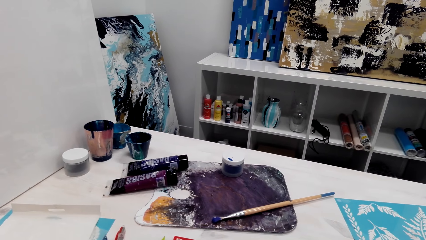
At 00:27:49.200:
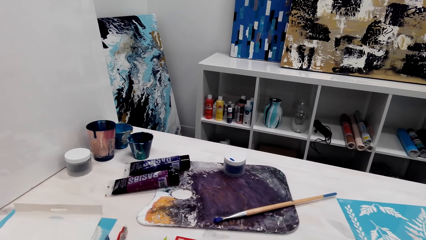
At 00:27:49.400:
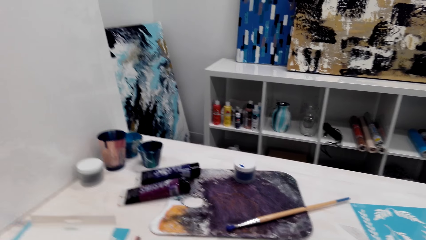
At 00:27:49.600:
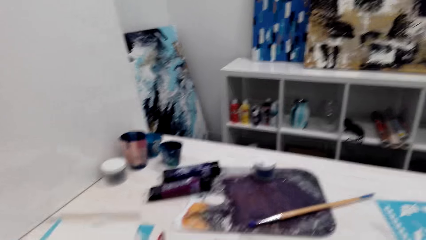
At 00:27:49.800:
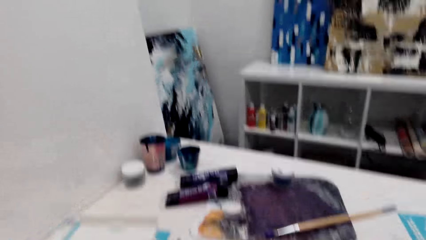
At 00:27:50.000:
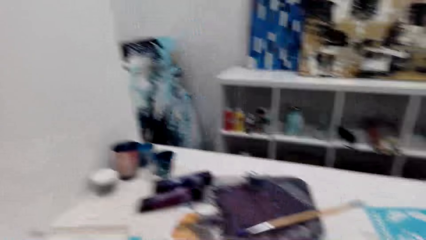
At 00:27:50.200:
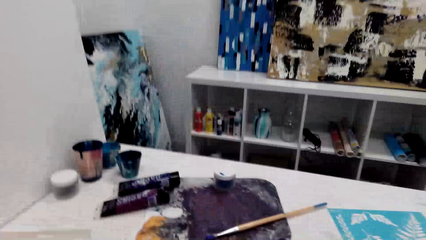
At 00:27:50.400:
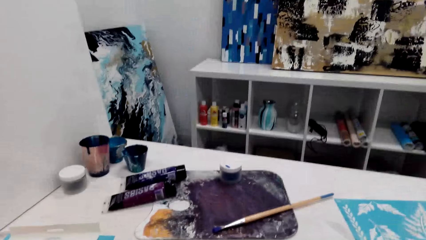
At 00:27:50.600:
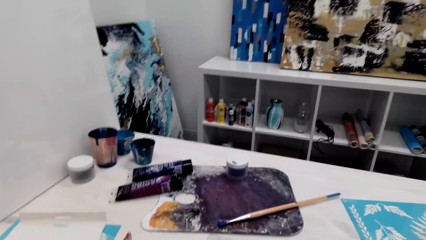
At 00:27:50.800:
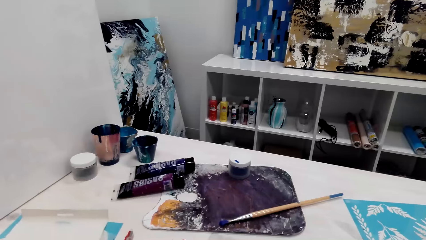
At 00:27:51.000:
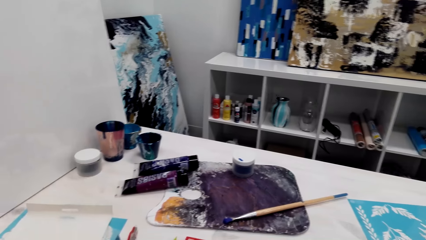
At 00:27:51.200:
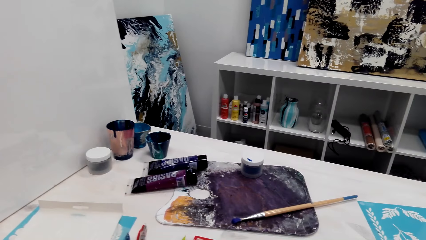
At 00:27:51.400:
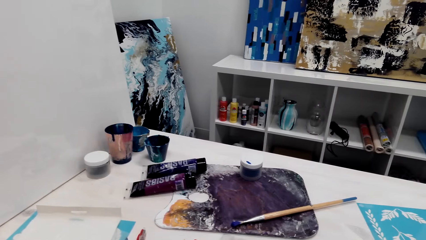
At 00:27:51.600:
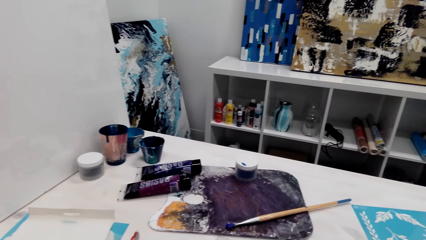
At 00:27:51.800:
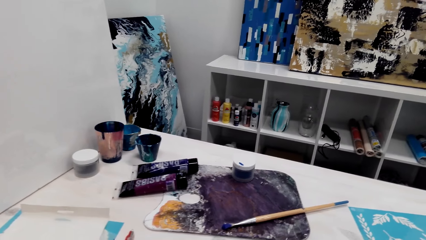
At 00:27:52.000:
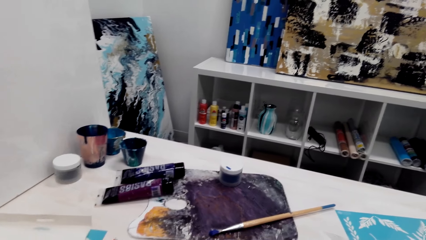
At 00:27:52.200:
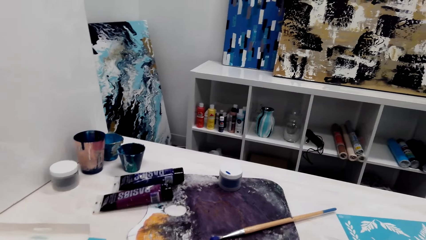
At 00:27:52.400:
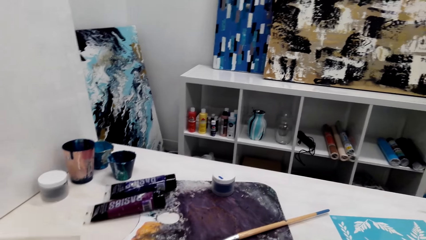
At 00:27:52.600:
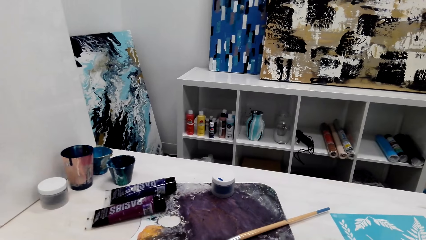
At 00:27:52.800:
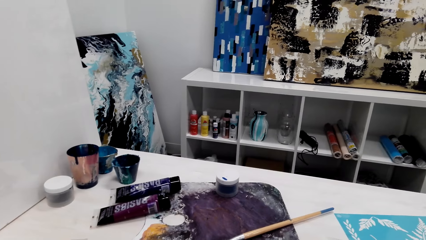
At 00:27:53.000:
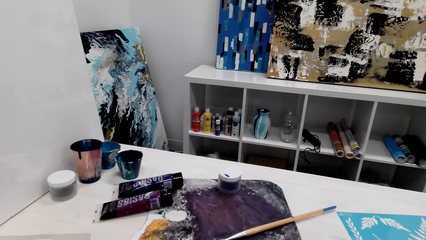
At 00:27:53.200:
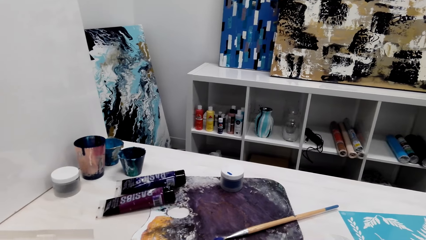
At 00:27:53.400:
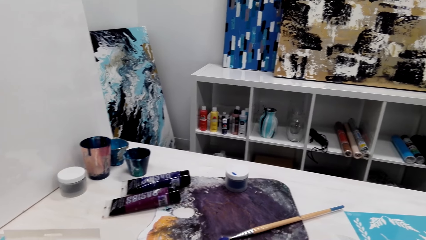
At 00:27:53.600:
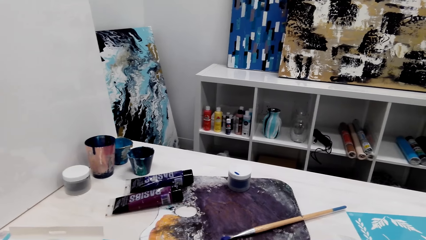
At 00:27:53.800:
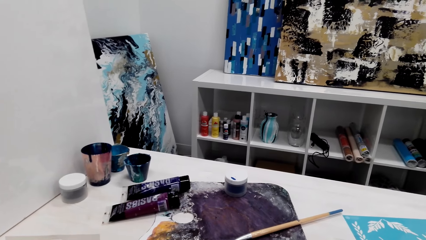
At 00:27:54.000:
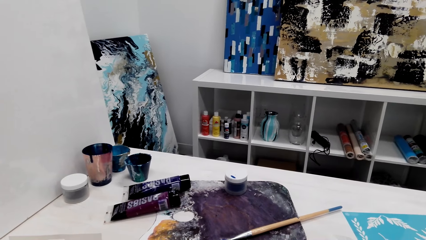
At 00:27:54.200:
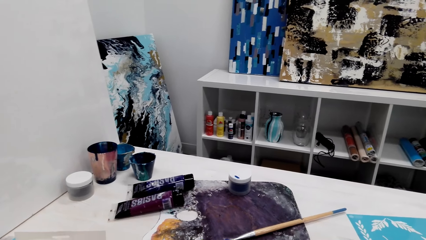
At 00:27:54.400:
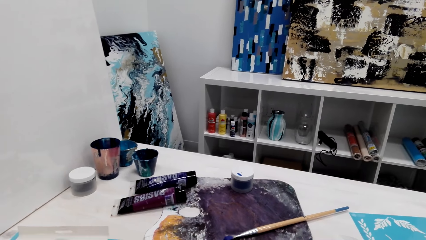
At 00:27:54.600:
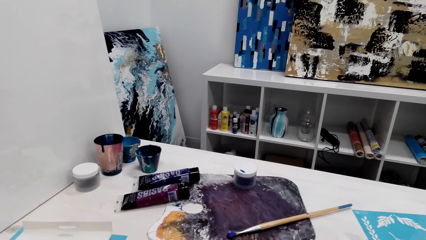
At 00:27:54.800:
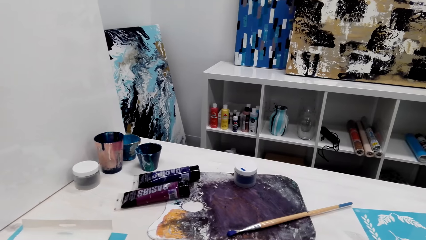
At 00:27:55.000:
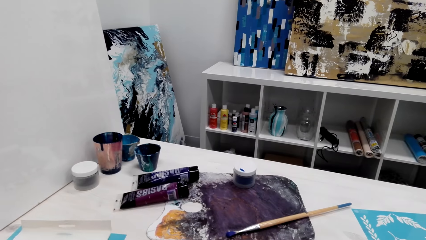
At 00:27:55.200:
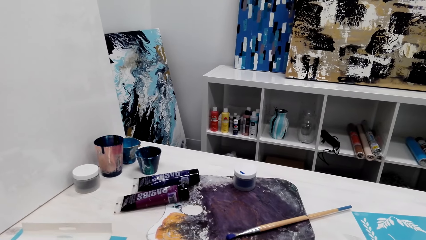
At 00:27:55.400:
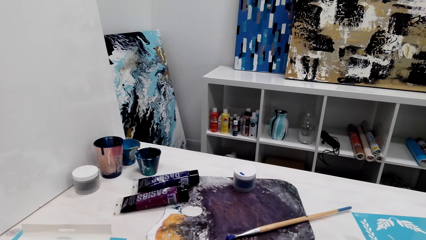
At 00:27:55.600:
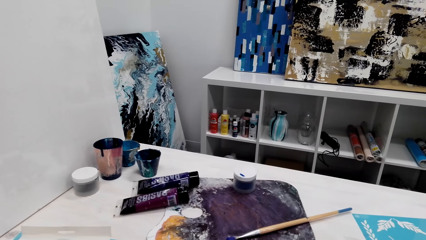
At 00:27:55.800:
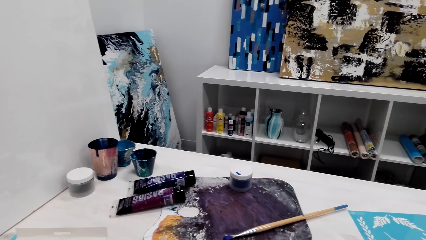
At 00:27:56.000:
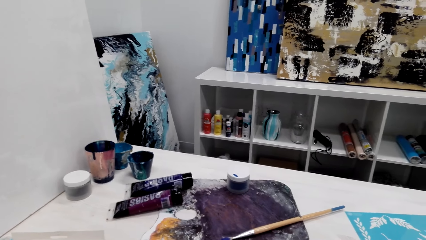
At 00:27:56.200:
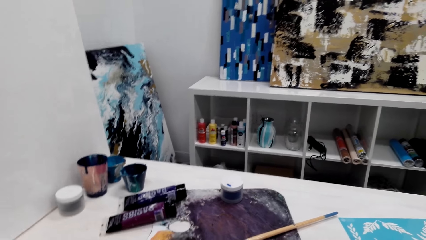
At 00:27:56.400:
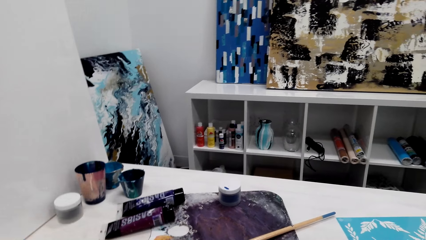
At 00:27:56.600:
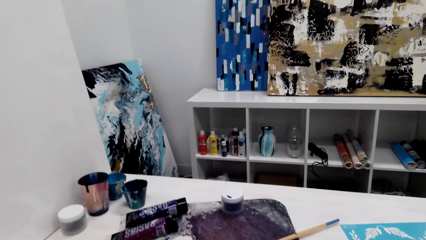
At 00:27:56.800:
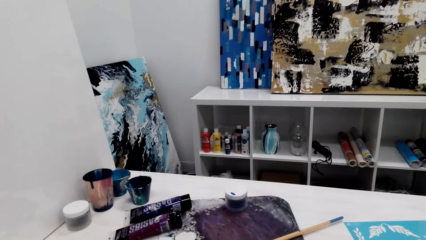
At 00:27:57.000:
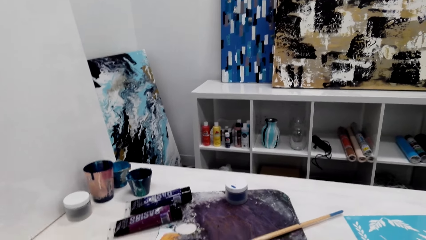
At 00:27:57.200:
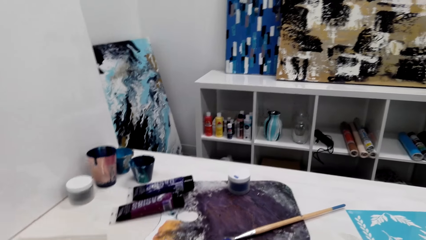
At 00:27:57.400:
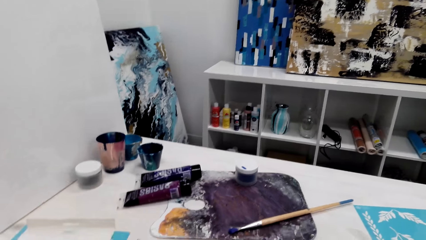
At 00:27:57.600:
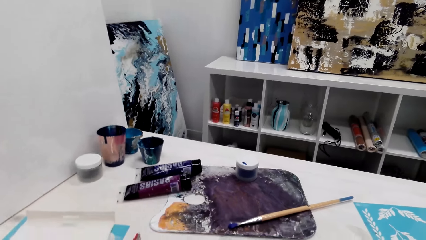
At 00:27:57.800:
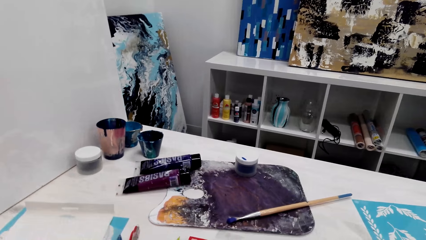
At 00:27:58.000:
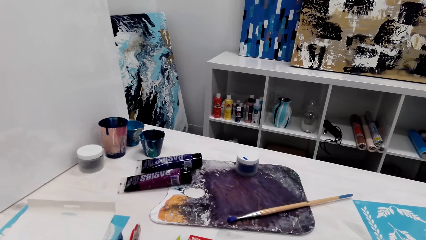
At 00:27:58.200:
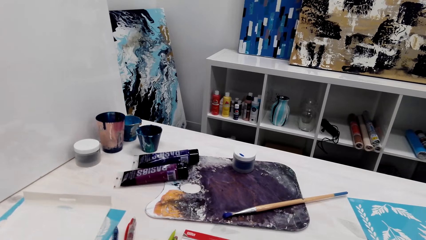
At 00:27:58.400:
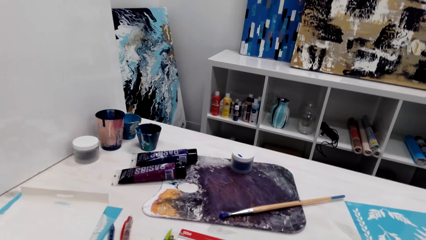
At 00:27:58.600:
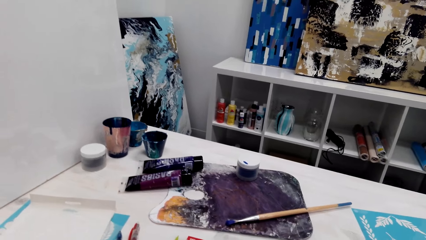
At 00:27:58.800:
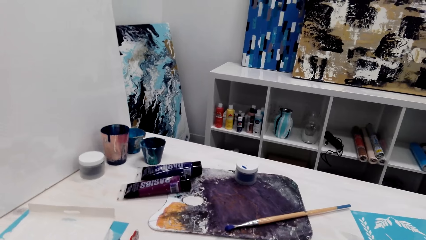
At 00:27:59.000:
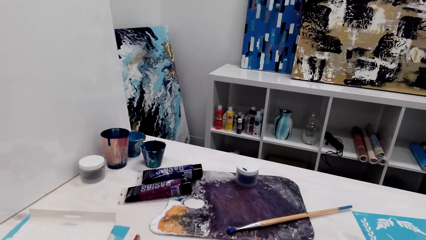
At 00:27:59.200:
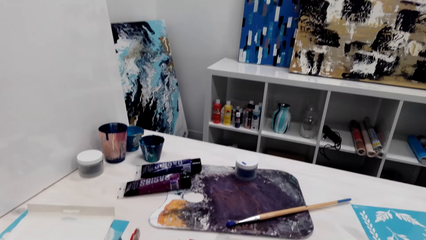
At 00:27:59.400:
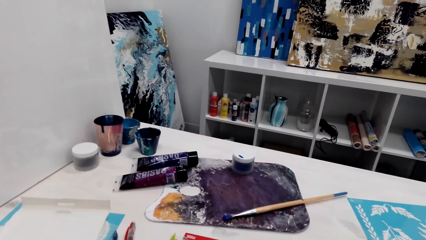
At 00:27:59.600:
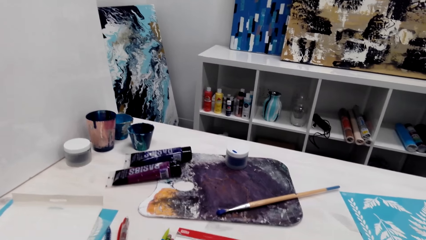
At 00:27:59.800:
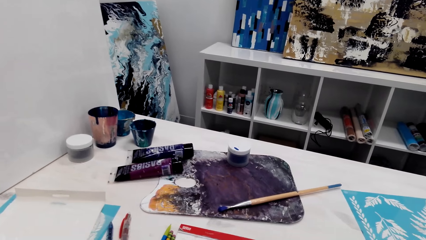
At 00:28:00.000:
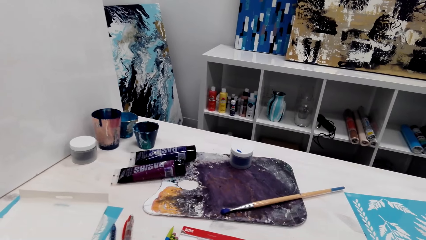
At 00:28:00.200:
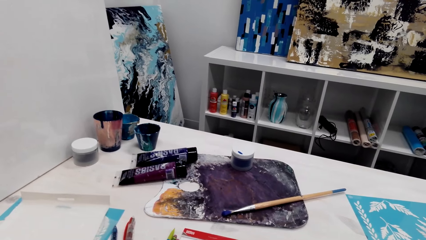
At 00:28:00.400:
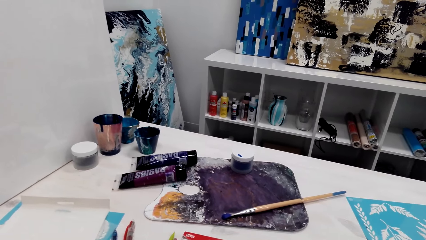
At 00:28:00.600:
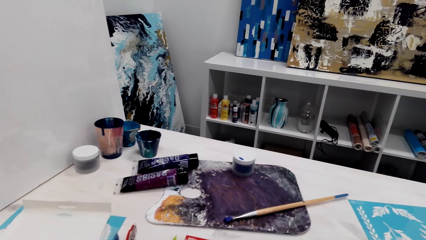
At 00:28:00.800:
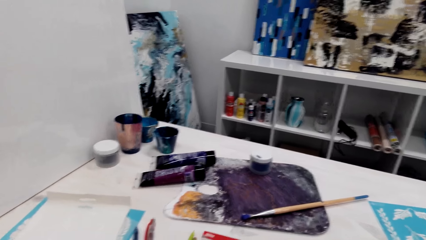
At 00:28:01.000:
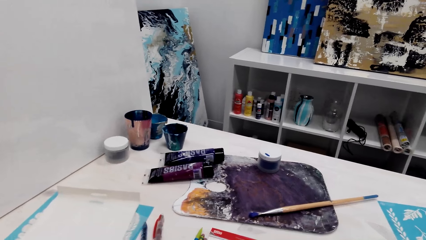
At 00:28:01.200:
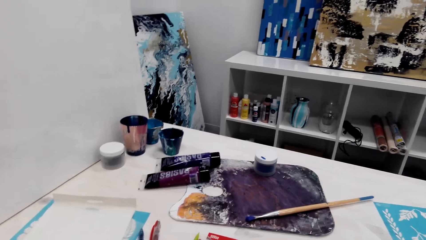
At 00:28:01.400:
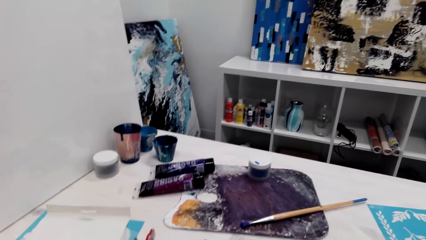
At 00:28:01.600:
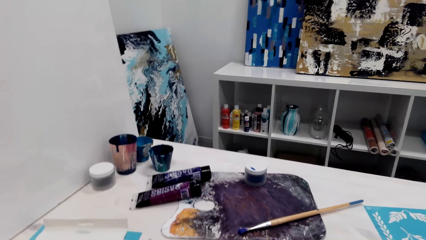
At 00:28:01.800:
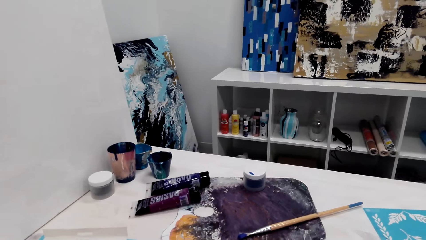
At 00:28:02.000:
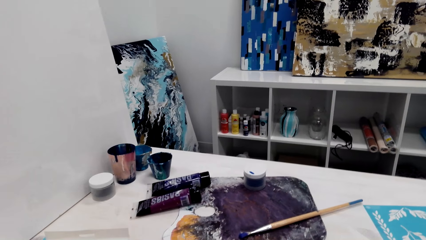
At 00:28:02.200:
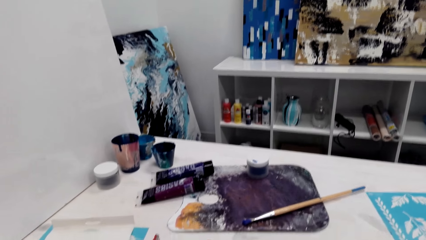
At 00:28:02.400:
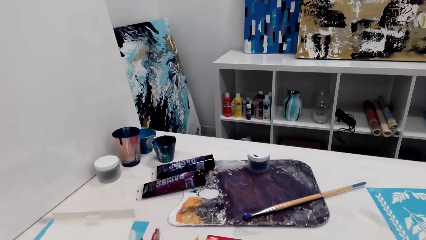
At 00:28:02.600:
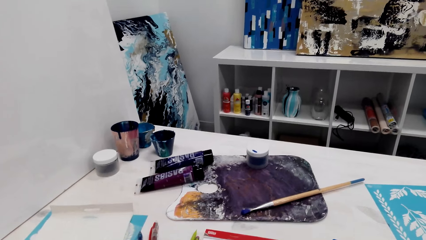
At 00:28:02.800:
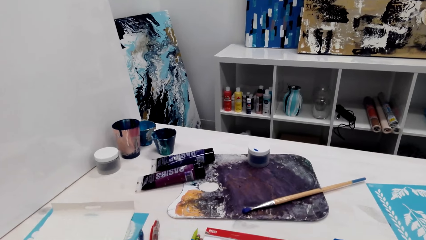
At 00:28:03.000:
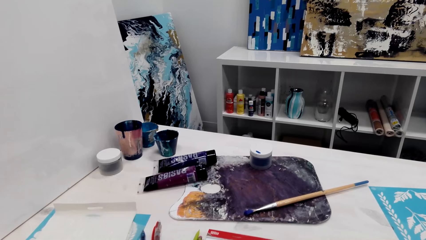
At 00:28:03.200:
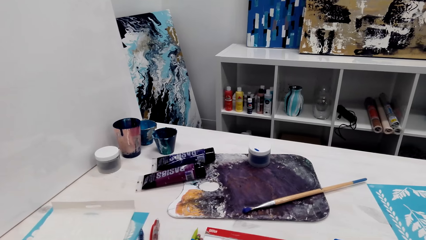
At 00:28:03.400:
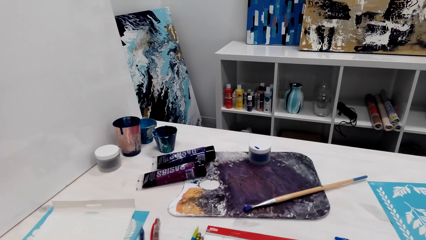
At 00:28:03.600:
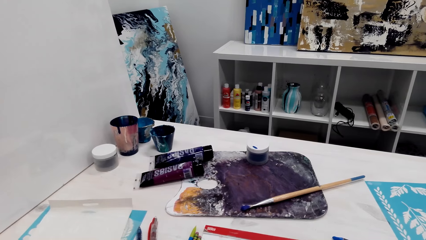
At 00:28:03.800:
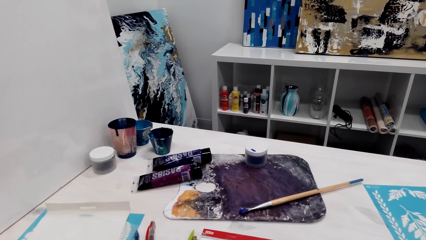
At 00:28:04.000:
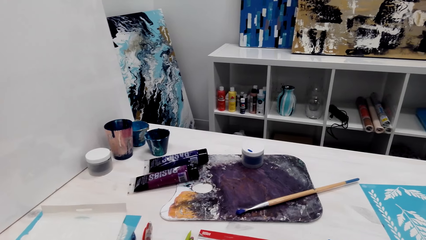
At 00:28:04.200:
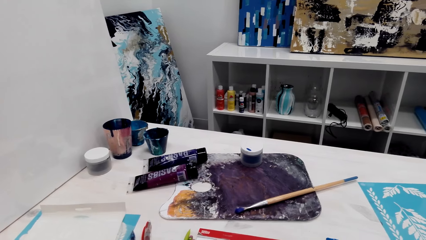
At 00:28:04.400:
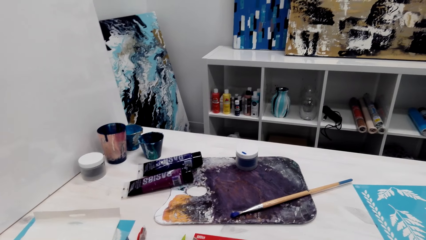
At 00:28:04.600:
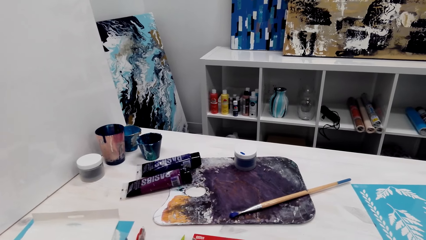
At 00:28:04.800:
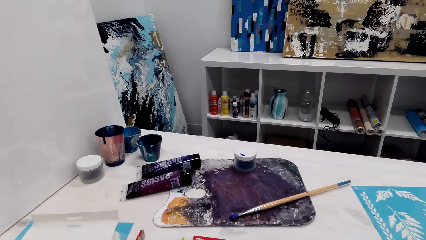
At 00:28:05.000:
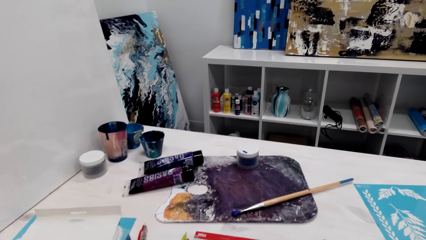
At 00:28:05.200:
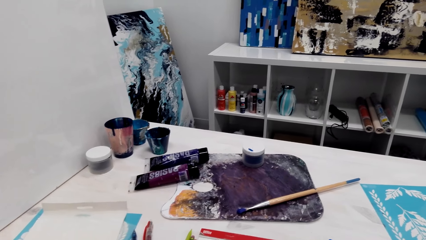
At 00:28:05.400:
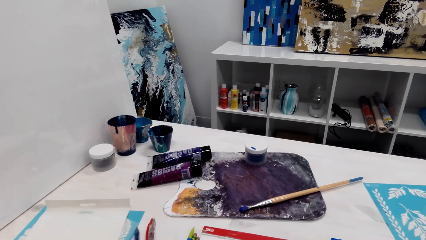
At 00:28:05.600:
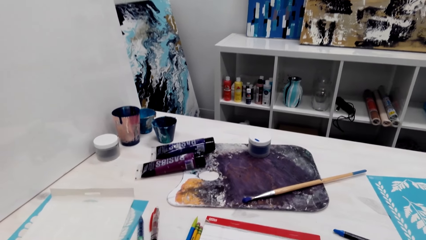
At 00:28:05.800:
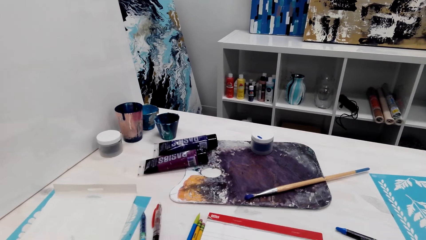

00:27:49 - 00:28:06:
The camera wearer talks in the room.
